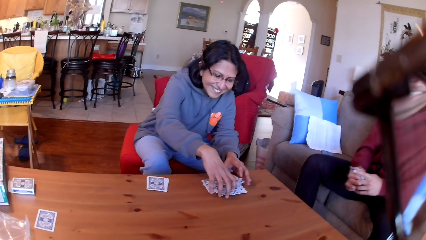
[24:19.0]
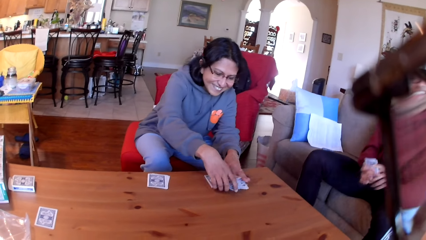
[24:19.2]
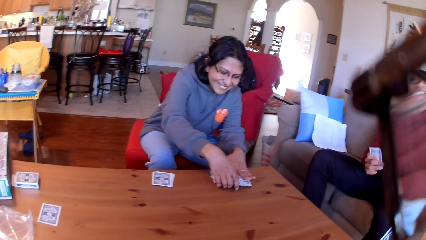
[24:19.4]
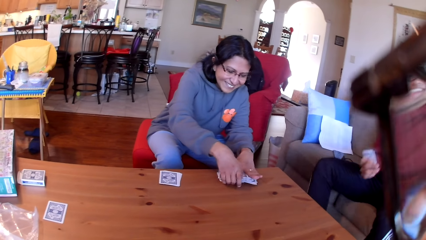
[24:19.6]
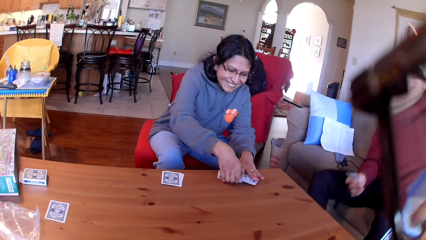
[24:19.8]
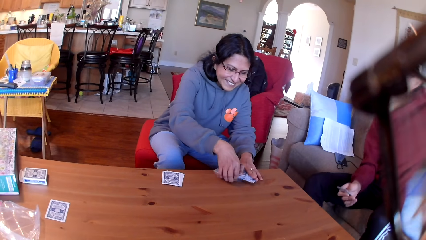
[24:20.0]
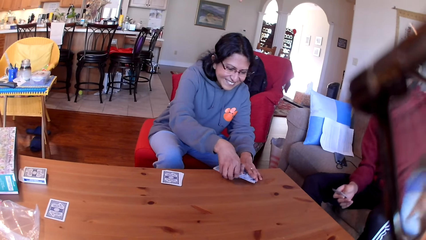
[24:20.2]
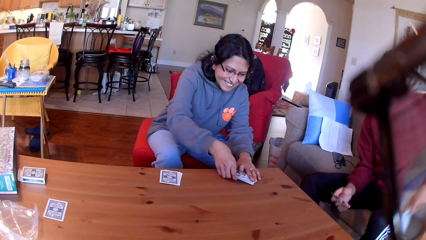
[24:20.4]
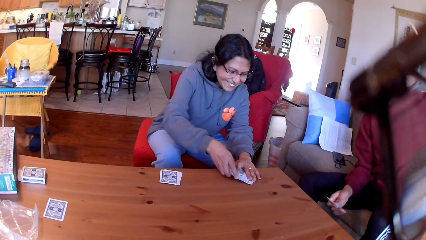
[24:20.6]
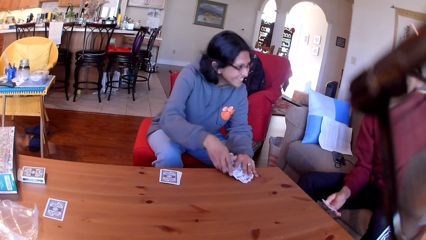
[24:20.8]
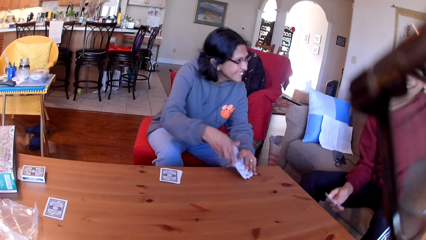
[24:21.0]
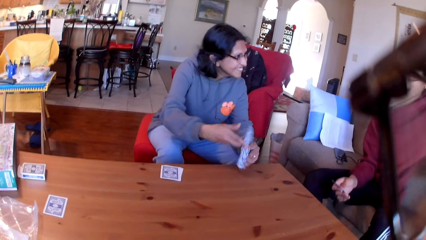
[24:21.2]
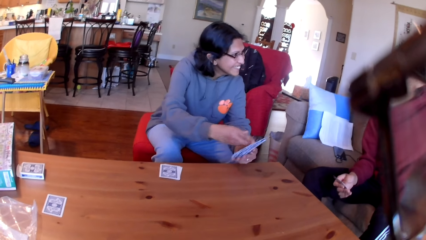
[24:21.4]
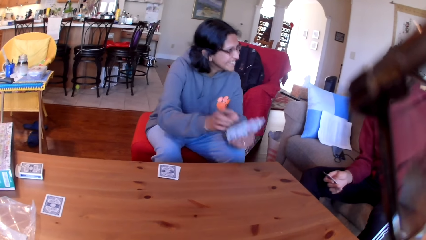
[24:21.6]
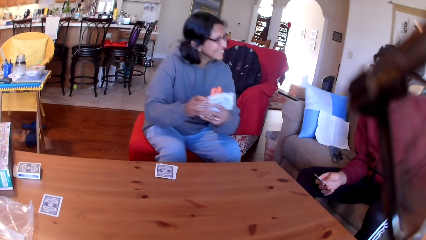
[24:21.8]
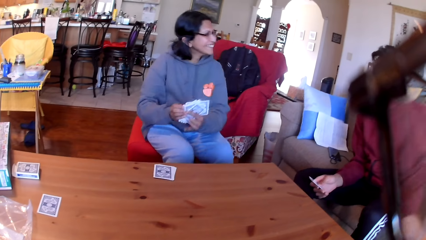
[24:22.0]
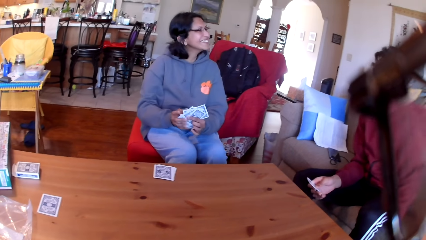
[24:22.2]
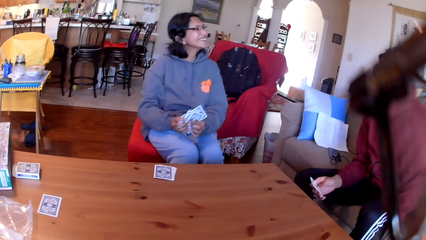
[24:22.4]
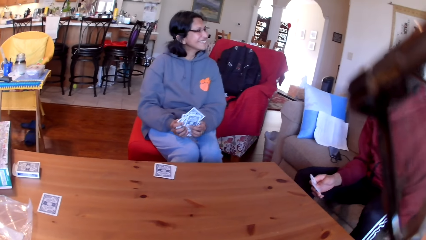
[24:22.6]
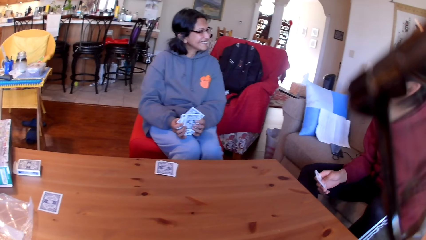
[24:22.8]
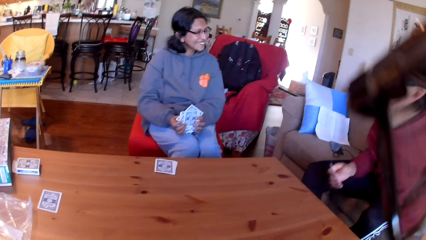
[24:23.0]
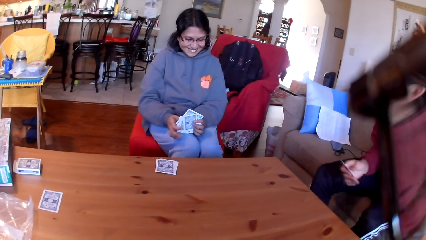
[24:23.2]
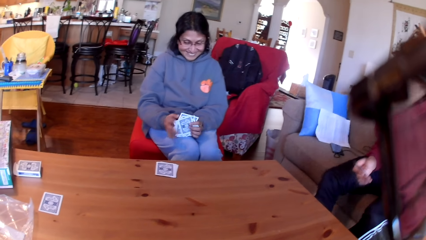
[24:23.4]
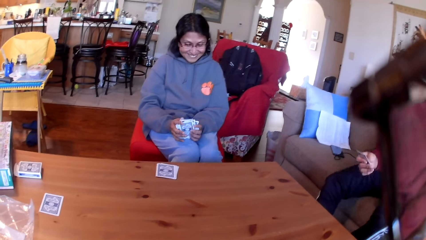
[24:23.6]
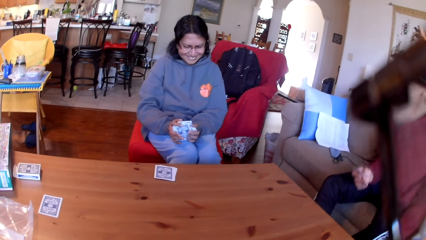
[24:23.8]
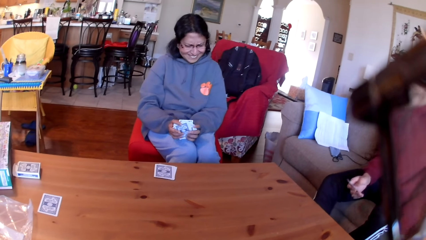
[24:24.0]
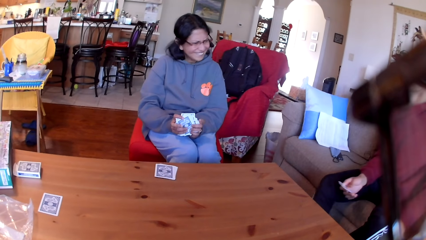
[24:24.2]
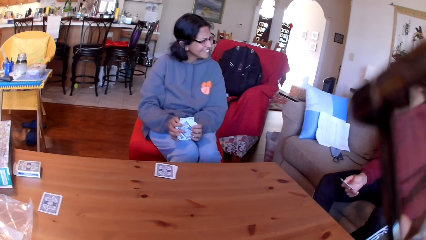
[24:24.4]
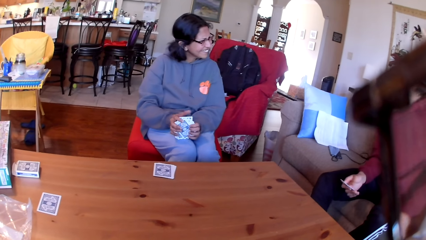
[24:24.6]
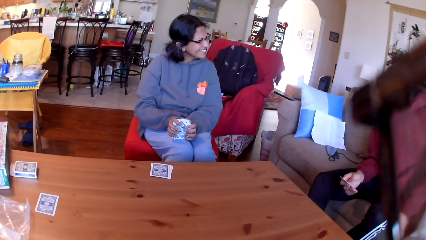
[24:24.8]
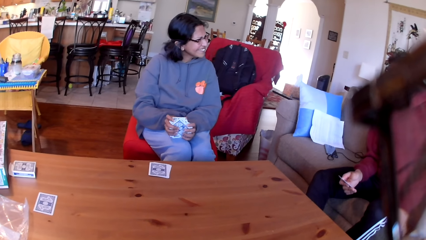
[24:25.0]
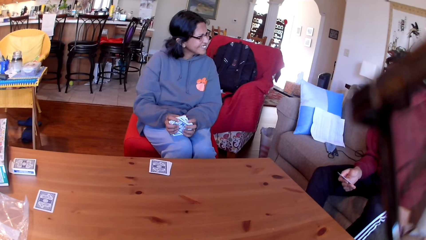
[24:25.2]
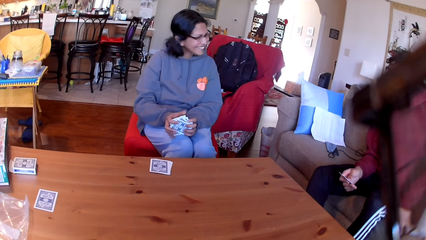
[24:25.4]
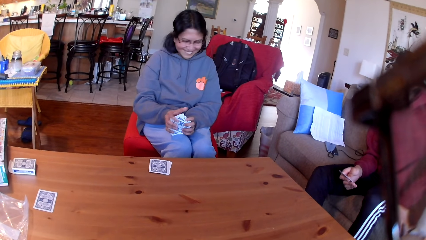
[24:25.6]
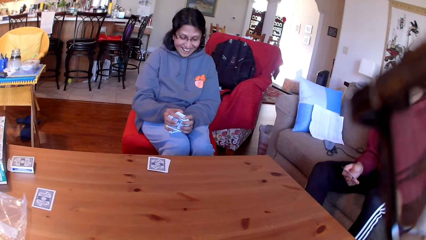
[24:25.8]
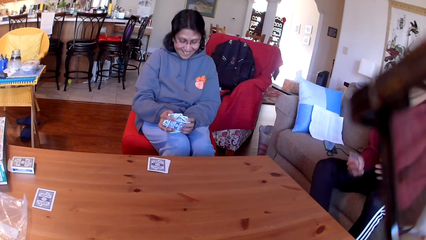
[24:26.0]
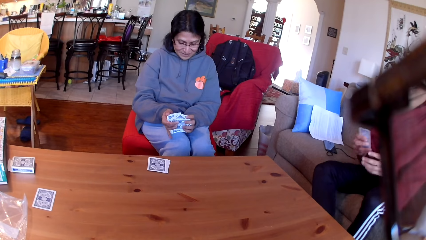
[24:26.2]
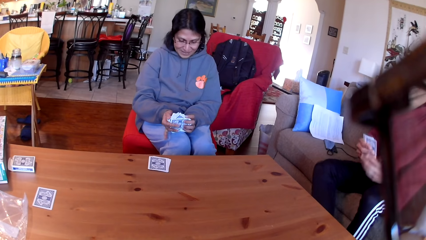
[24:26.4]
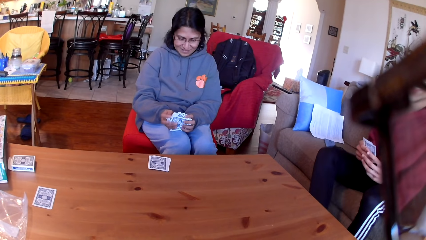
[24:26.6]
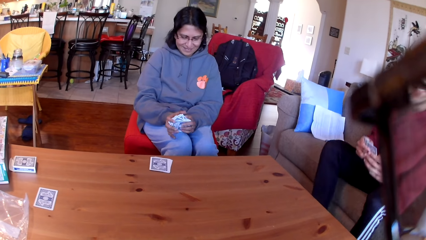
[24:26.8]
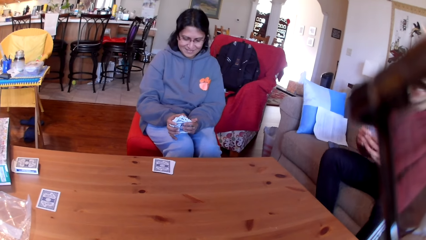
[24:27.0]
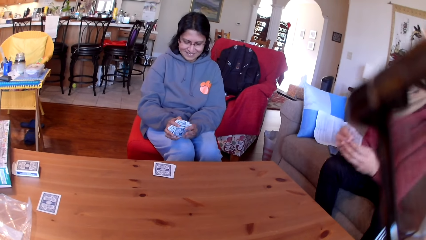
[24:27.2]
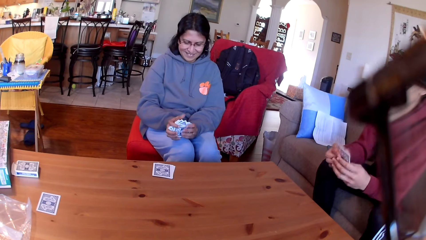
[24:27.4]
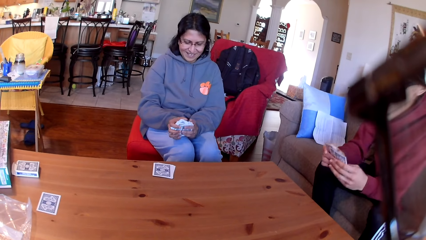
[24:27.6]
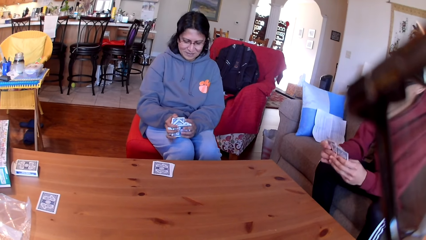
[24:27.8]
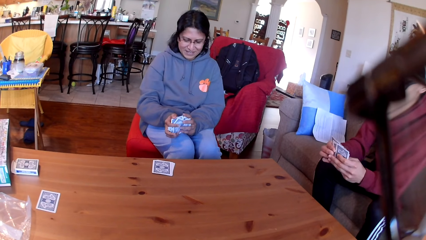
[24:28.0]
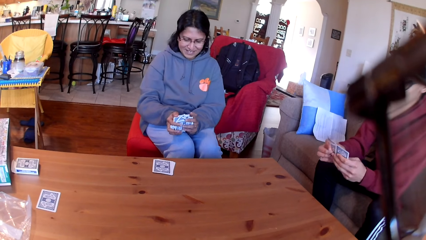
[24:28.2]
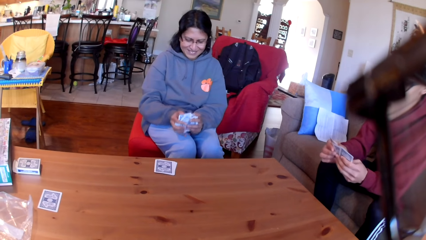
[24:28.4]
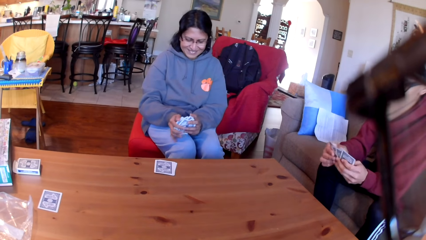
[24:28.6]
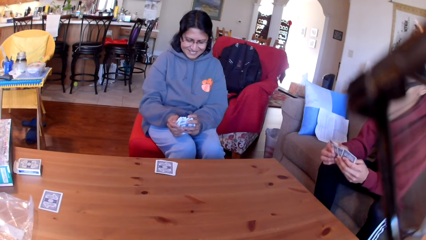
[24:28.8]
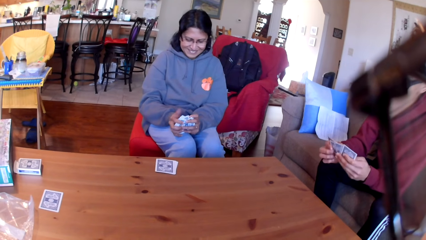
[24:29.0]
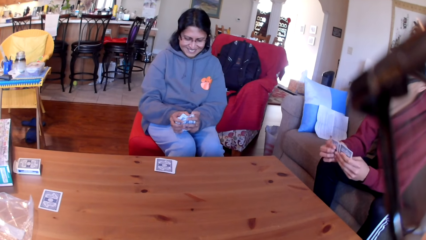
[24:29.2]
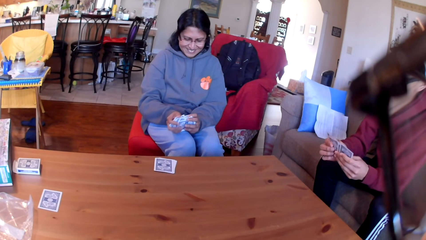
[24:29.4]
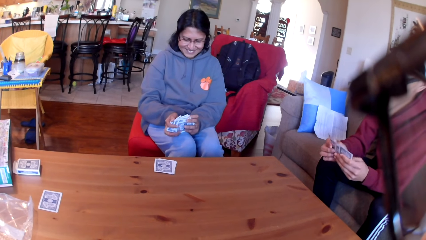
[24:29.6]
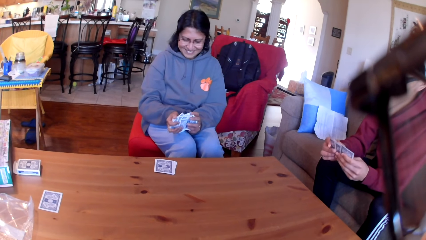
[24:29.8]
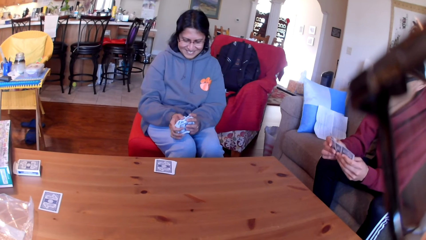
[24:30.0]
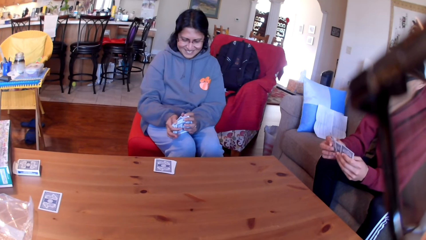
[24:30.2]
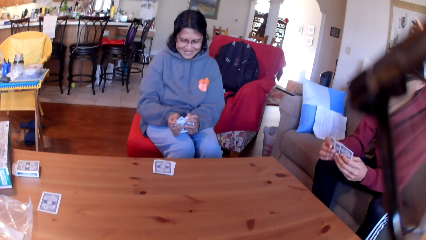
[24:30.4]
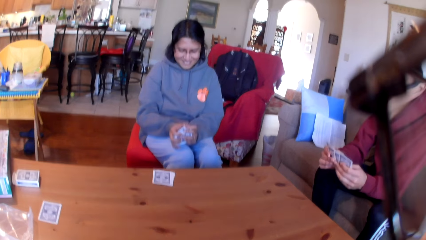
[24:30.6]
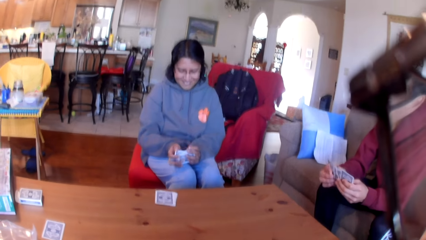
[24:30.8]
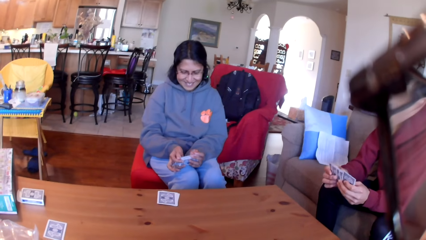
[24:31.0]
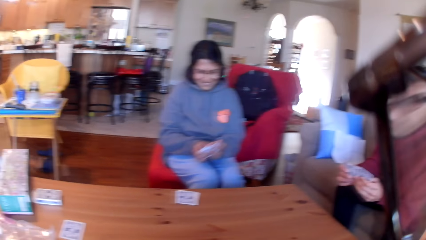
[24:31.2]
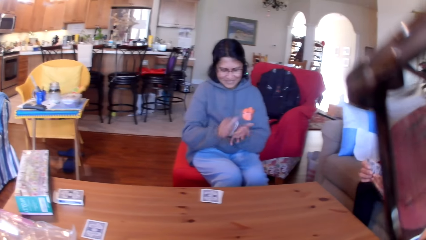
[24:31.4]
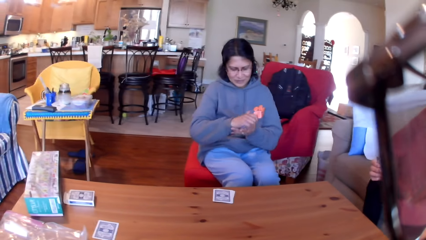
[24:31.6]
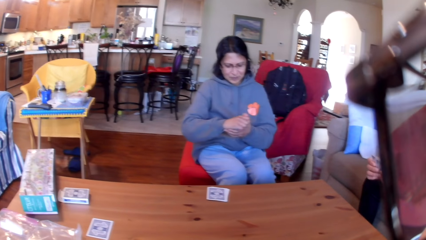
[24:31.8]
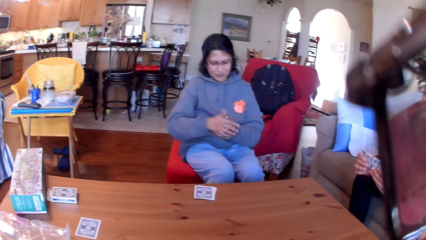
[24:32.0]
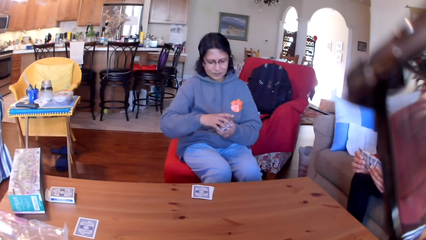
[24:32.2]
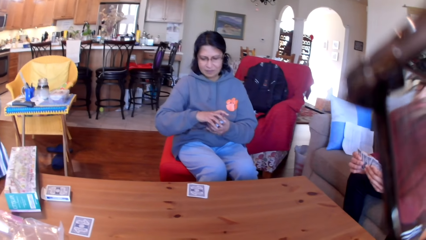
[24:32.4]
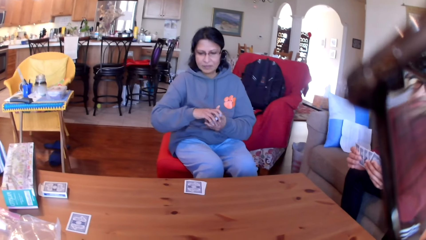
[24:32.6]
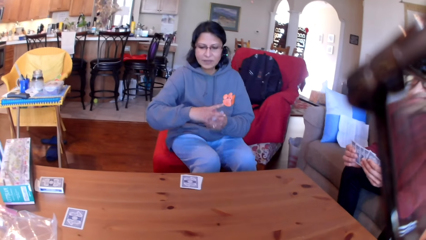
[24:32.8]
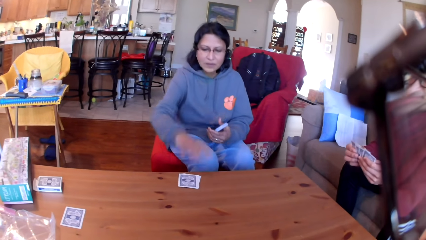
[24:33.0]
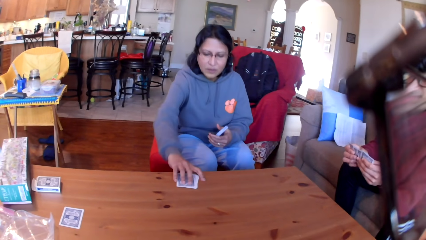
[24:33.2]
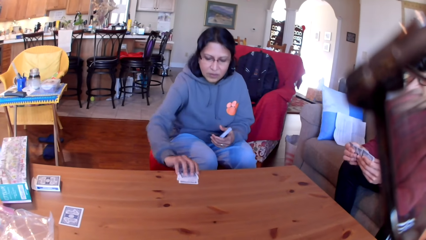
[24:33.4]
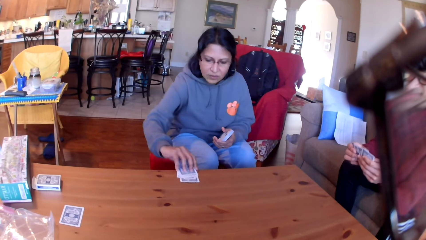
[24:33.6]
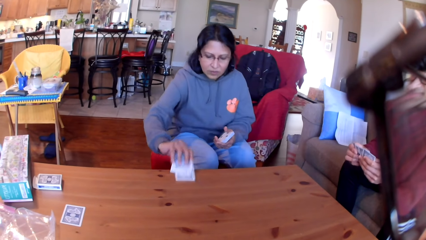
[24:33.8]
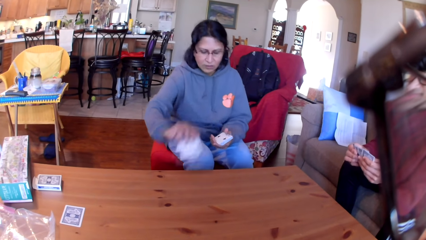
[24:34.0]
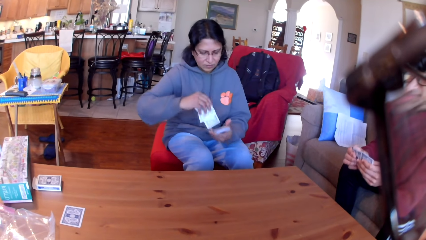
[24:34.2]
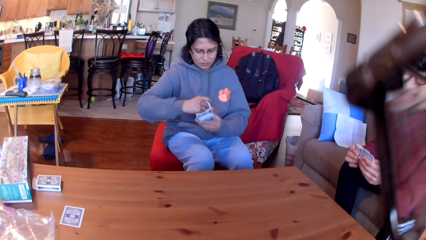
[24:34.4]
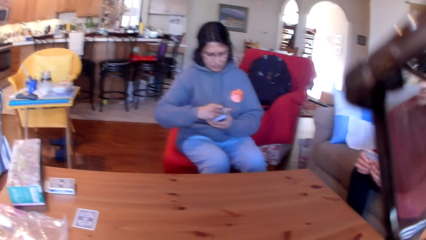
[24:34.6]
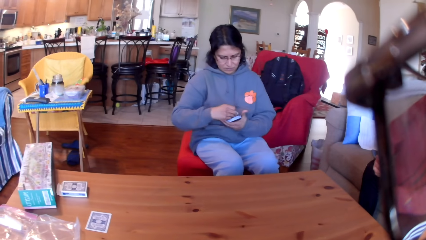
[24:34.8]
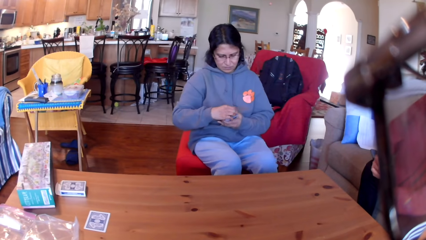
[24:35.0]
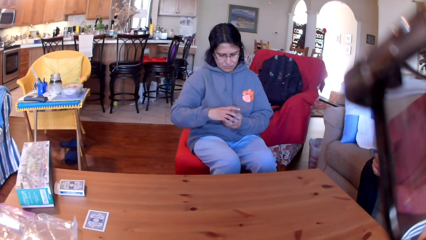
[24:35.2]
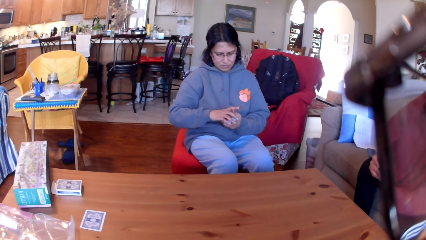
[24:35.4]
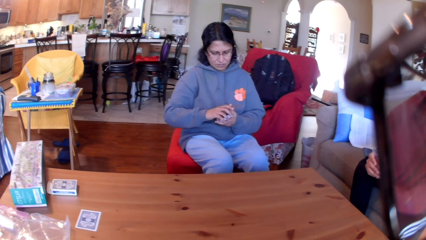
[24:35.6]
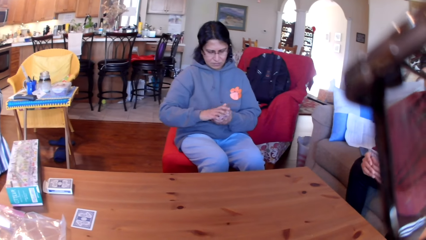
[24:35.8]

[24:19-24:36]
A woman picks up the cards from the table and moves the cards in her hands. Another person moves the cards in his hands. The woman picks up the cards from the table.
